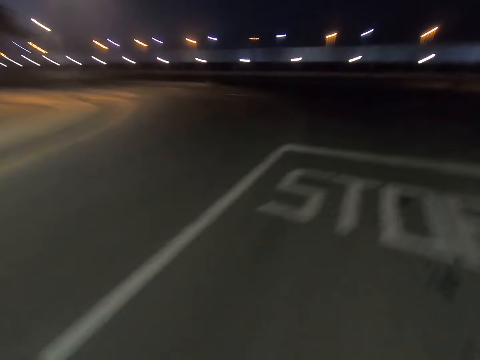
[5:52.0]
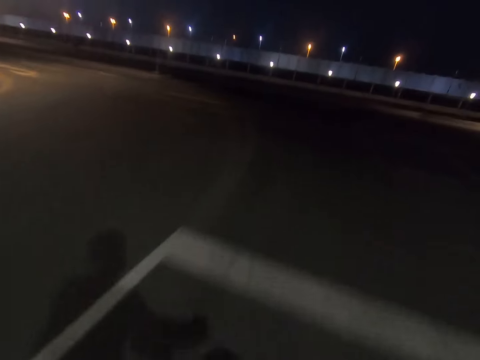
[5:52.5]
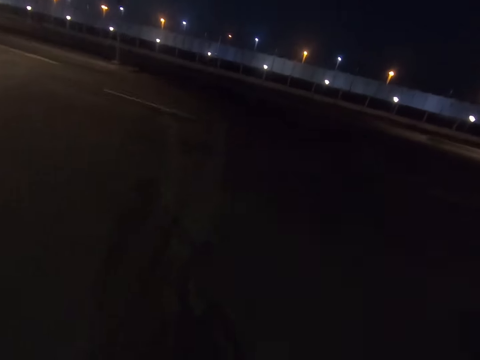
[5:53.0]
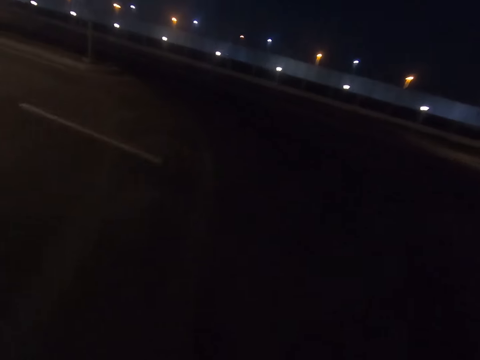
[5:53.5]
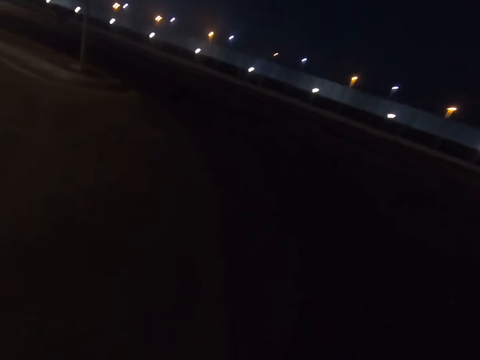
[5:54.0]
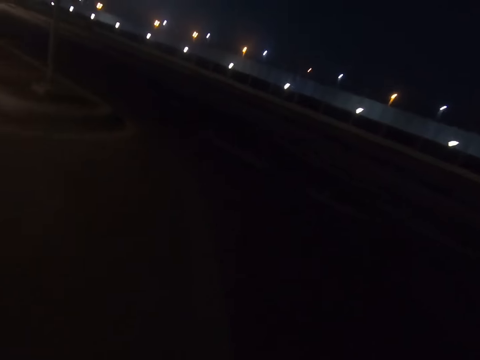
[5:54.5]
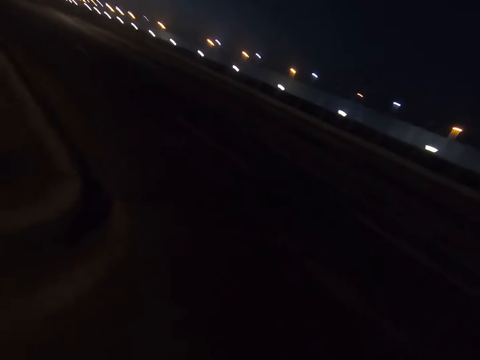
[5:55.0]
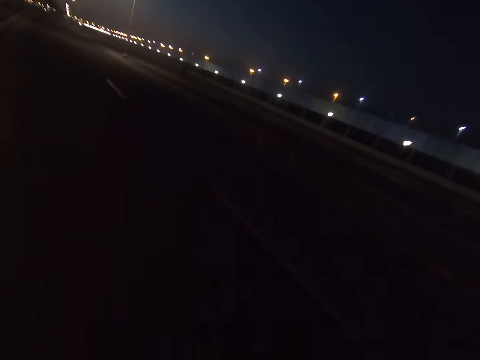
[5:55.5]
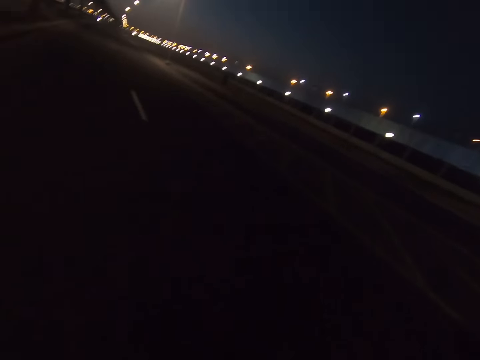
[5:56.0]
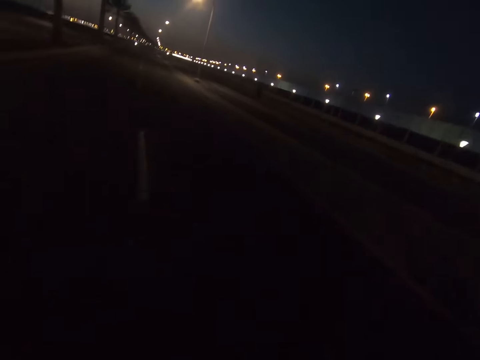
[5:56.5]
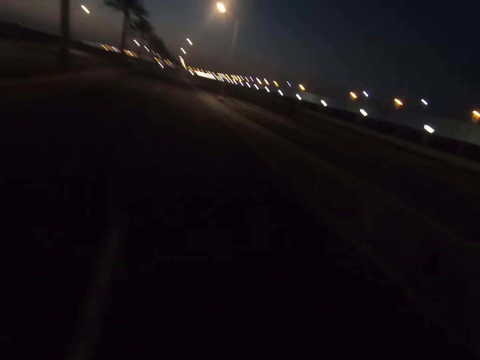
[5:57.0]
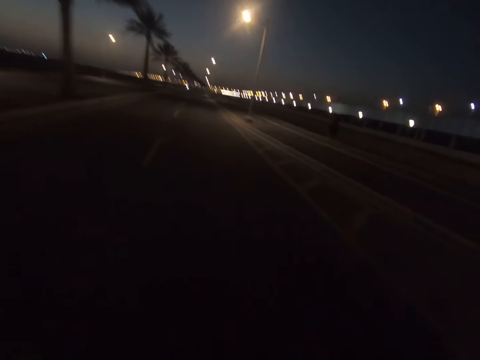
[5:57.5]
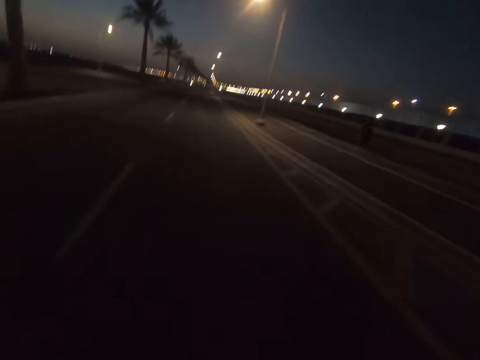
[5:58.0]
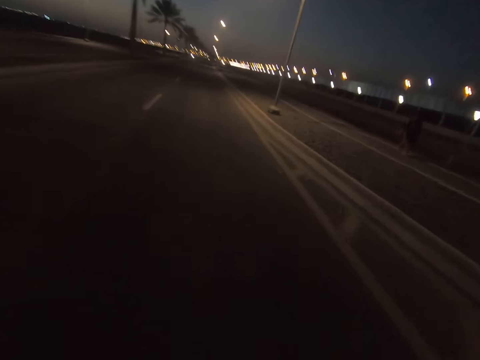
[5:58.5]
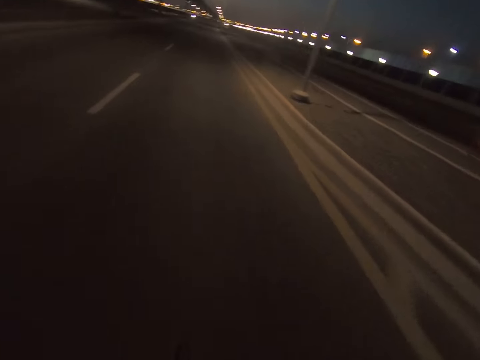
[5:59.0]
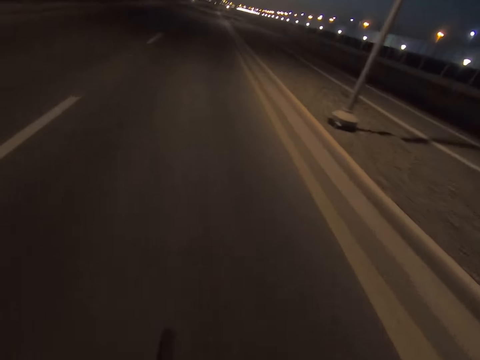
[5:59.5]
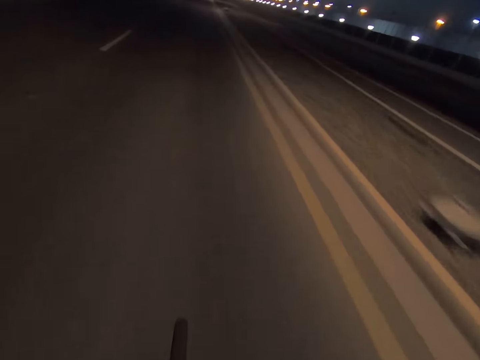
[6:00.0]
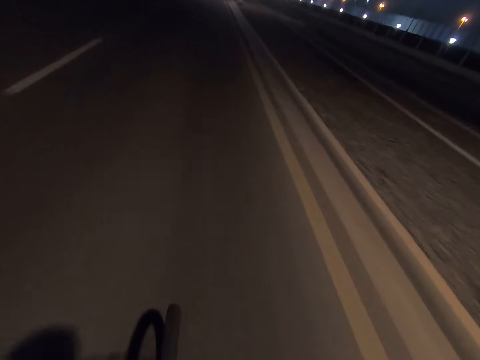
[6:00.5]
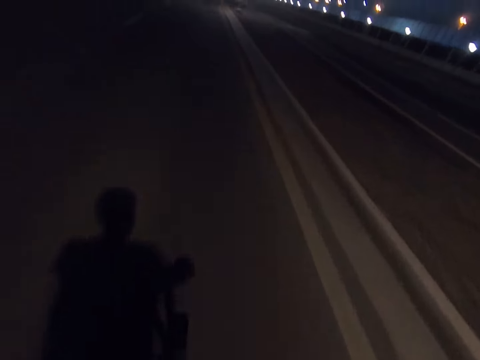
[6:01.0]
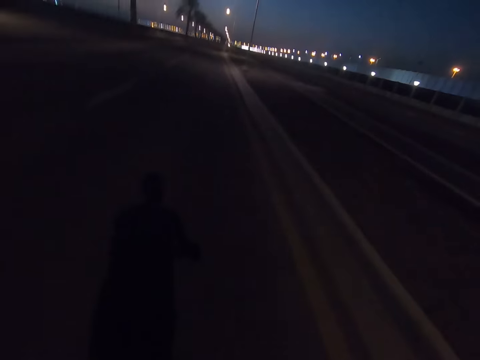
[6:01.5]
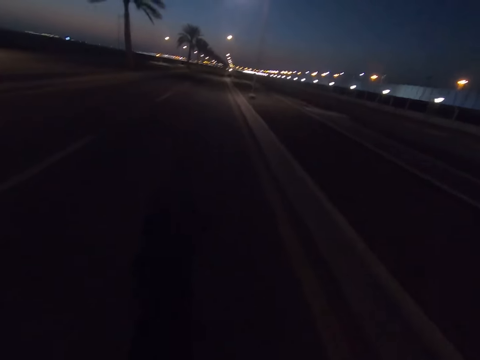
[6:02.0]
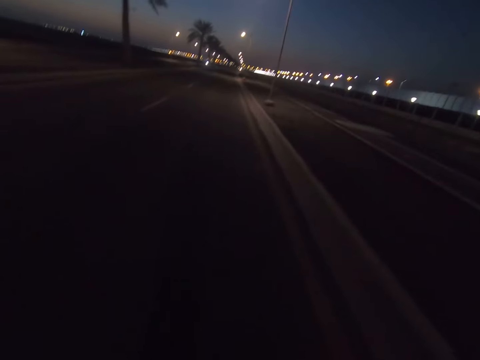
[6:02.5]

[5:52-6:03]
The camera wearer turns to the left hand side of the road while riding the bicycle. They ride the bicycle in the road.

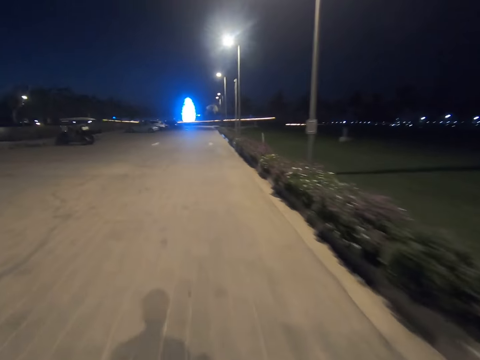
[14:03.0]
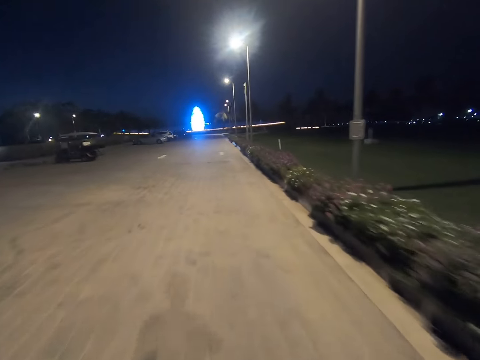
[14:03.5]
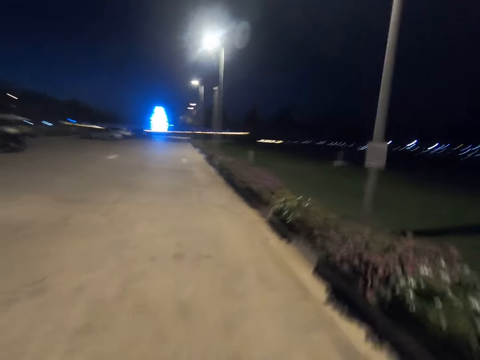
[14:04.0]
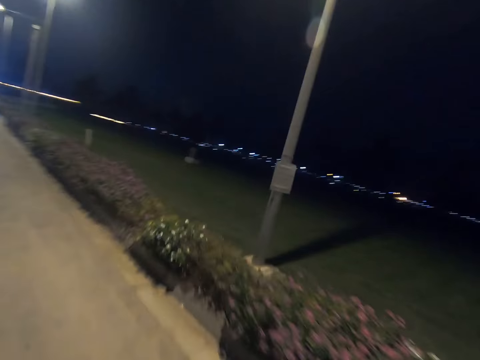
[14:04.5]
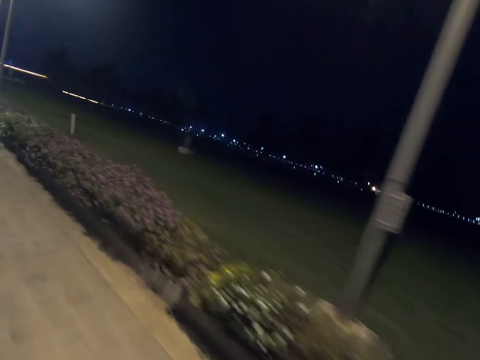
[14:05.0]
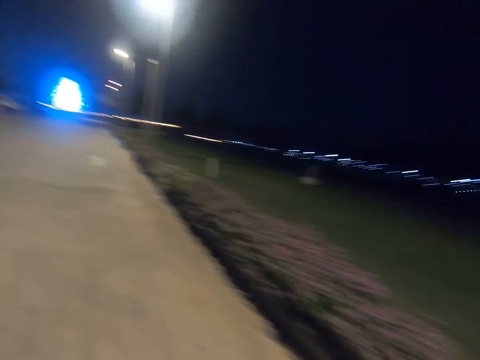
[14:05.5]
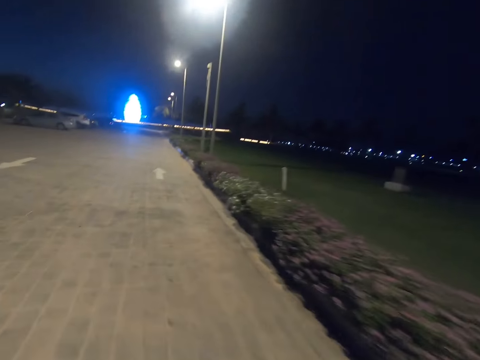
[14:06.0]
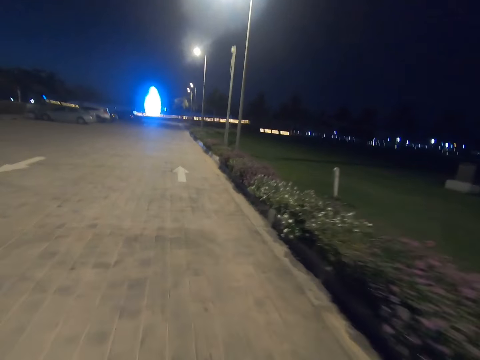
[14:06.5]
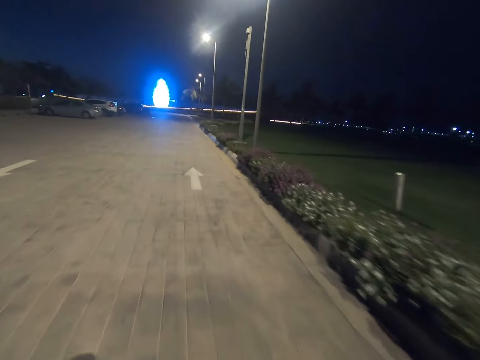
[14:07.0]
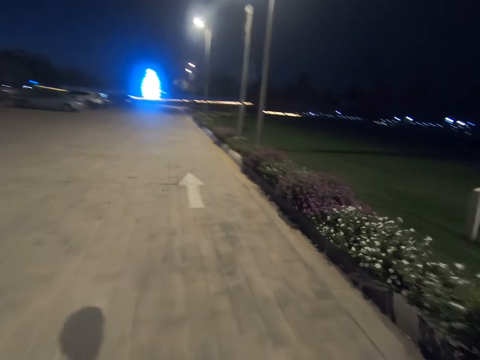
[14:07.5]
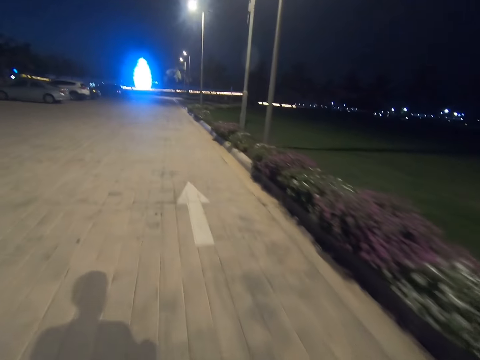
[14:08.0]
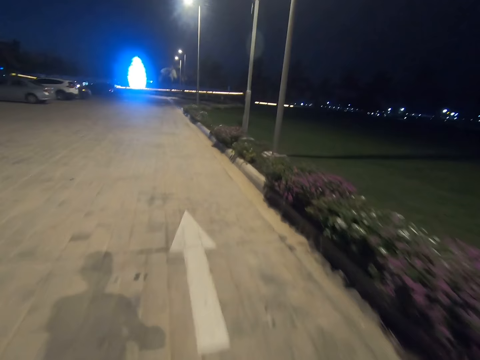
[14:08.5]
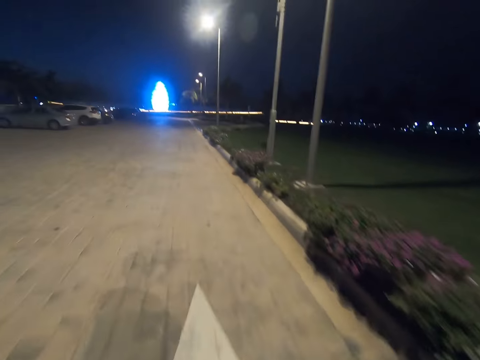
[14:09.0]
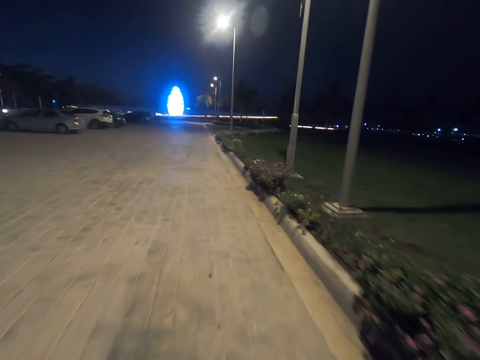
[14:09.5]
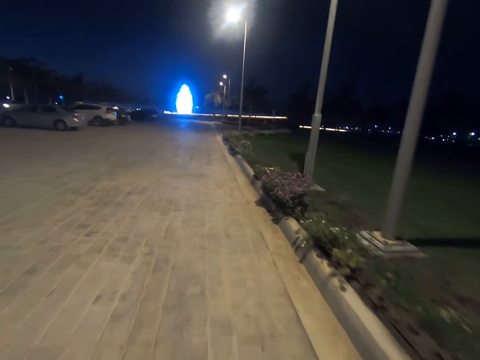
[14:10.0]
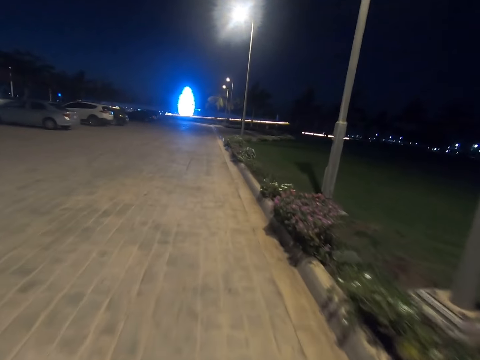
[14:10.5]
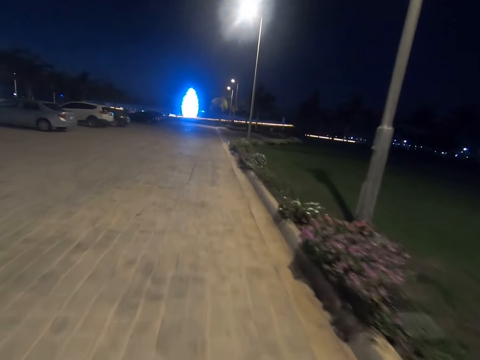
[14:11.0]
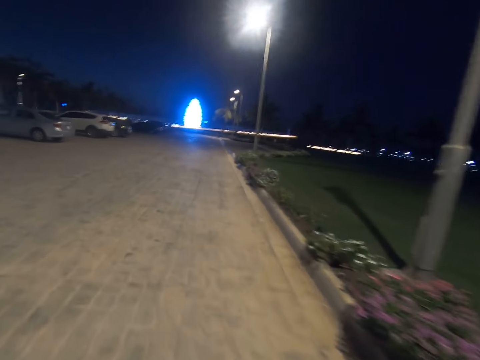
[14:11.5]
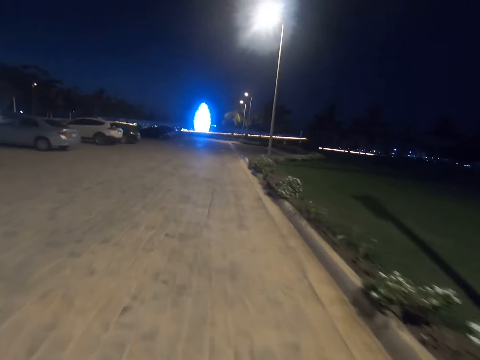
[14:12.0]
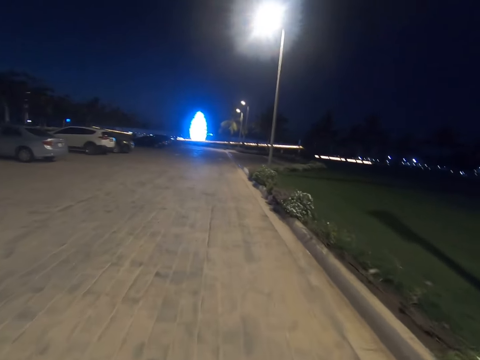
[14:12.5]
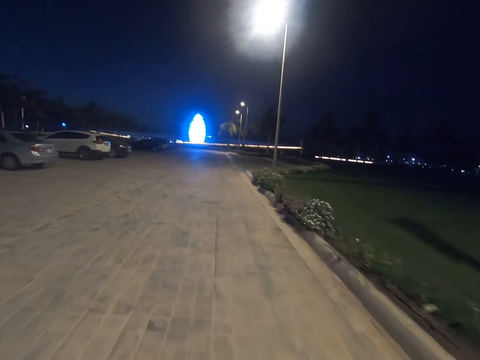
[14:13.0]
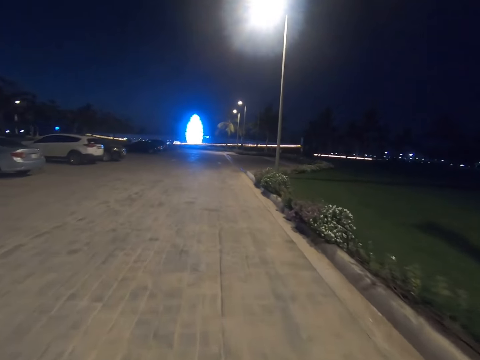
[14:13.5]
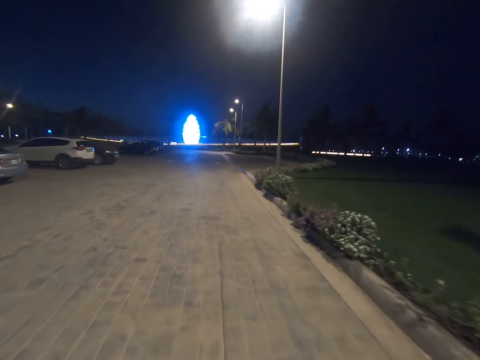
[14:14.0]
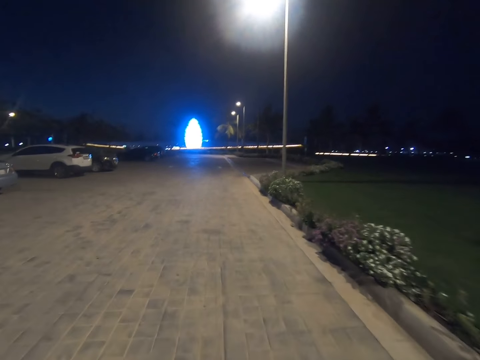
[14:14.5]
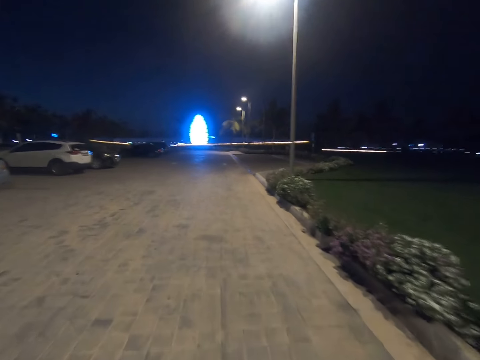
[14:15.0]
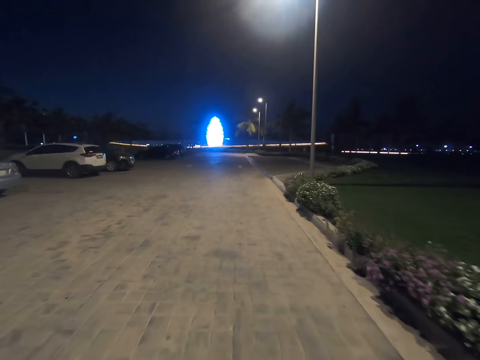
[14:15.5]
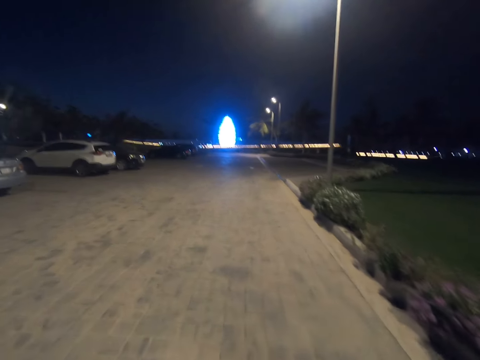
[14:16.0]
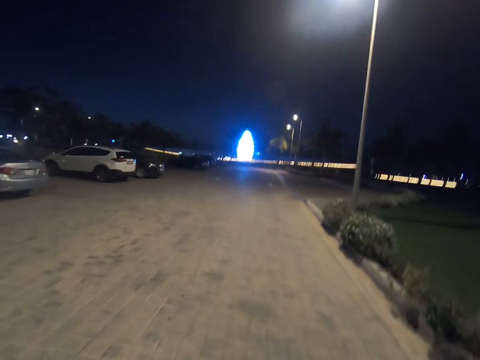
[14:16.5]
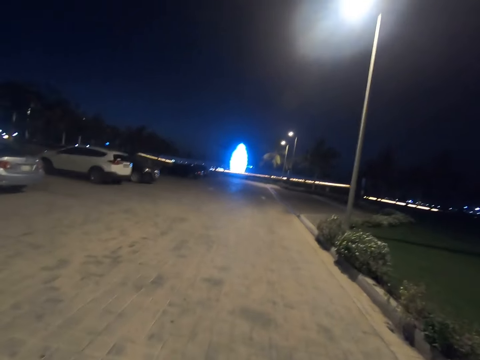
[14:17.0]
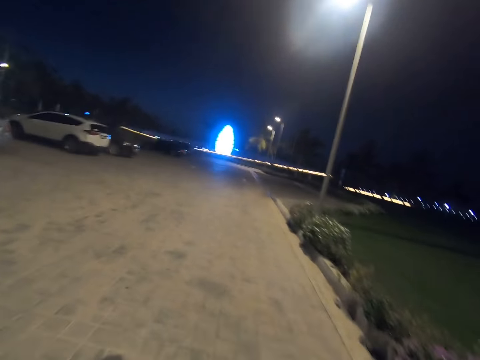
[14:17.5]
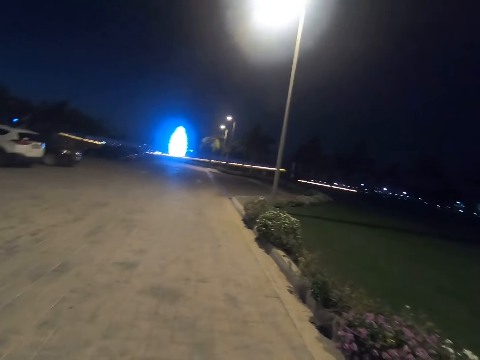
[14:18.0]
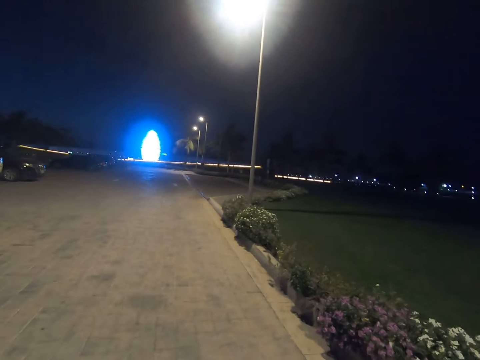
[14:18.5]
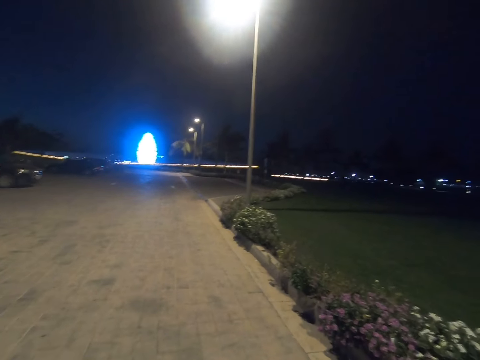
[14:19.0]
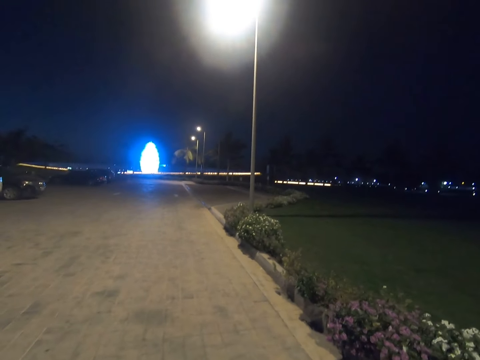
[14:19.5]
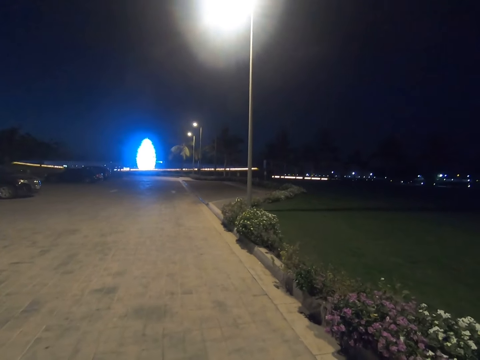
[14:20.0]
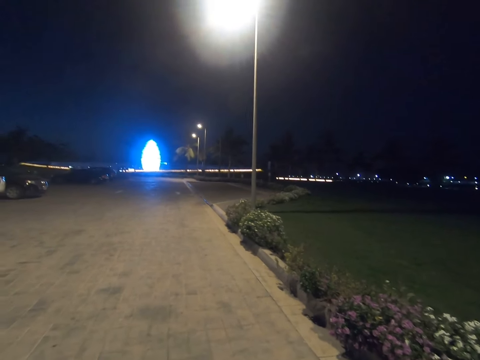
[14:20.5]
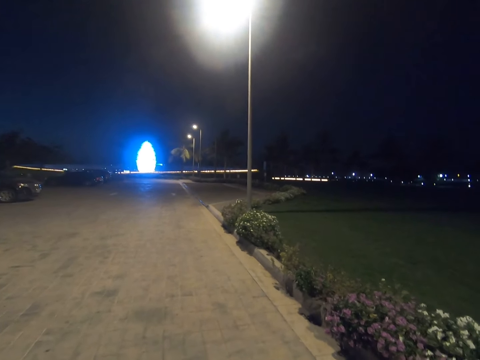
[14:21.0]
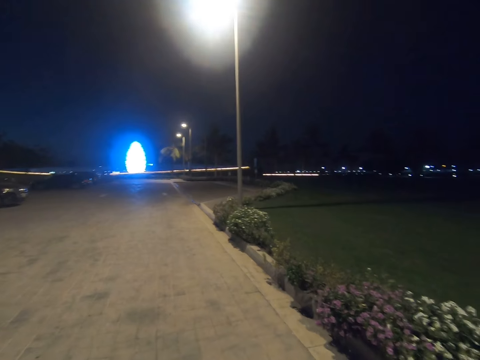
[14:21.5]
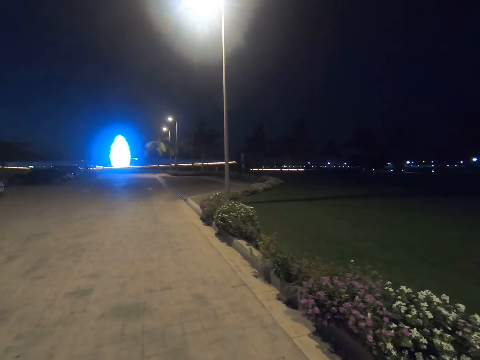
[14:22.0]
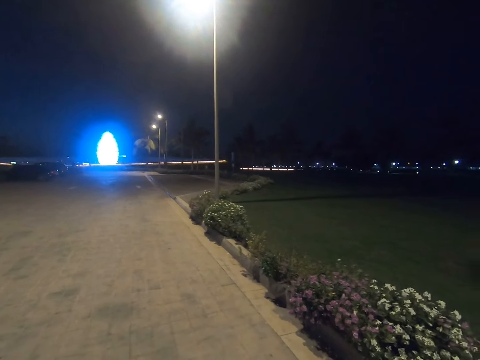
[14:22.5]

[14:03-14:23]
The camera wearer stares at the flowers. They stare at the parking. They look around and stop the bicycle. They stare at the flowers.
